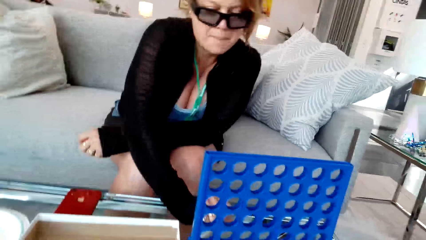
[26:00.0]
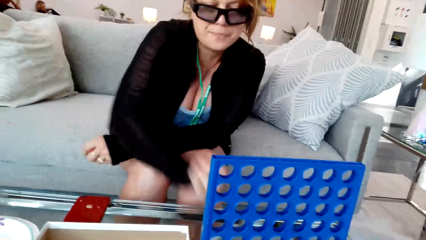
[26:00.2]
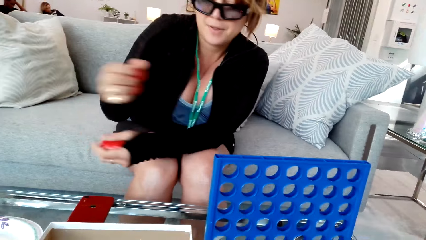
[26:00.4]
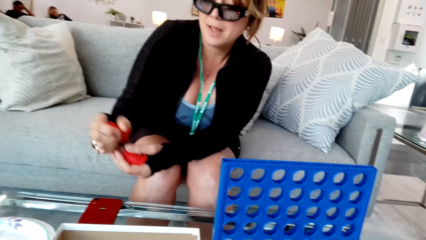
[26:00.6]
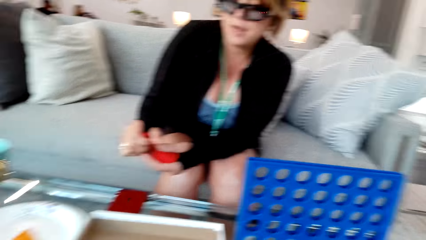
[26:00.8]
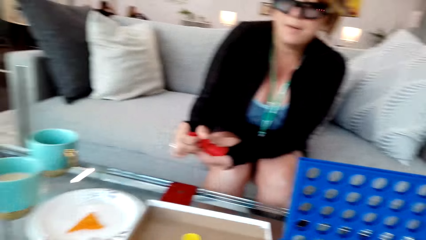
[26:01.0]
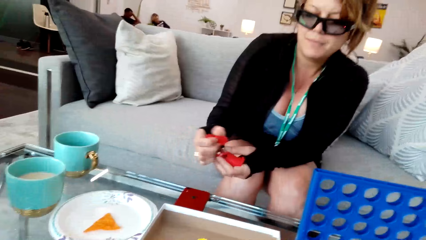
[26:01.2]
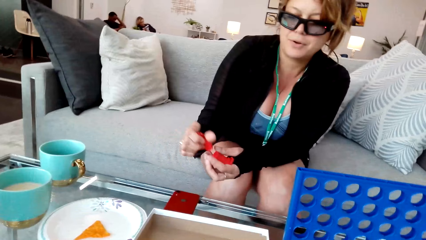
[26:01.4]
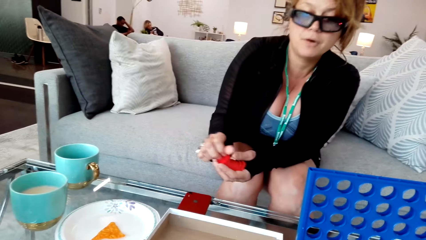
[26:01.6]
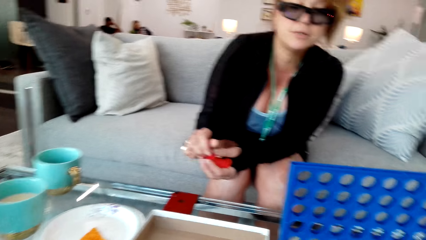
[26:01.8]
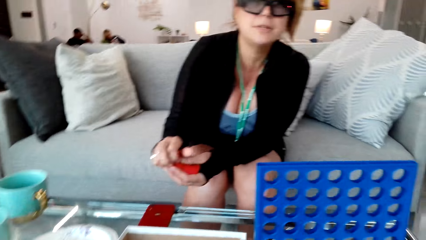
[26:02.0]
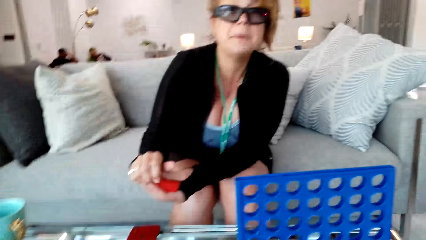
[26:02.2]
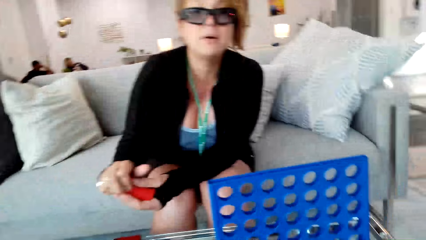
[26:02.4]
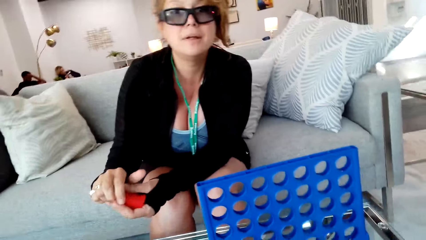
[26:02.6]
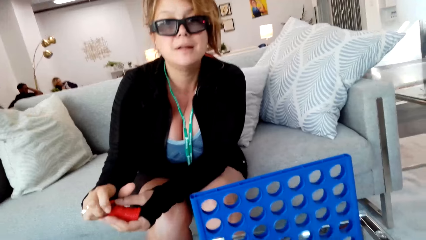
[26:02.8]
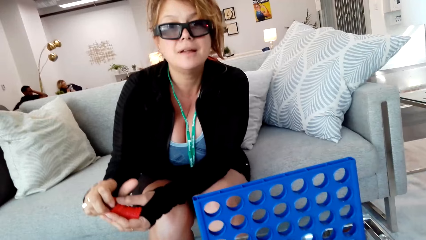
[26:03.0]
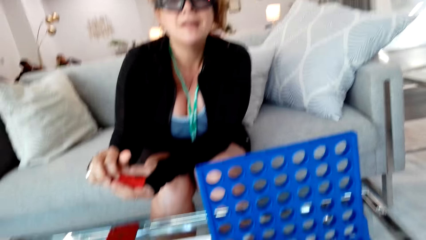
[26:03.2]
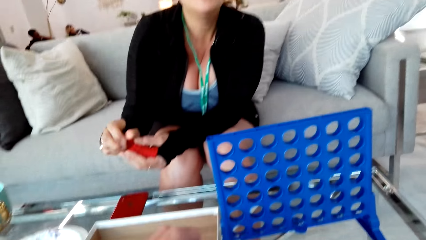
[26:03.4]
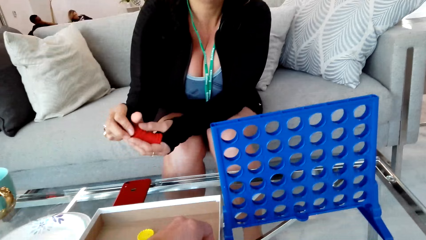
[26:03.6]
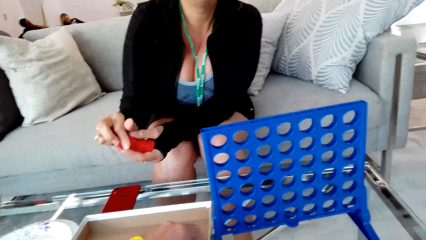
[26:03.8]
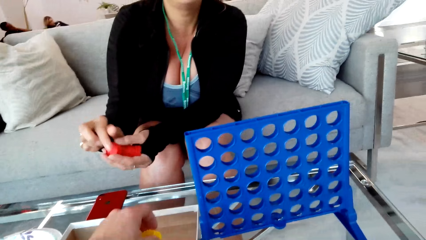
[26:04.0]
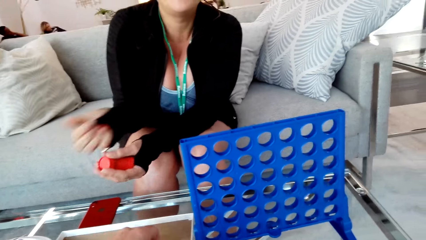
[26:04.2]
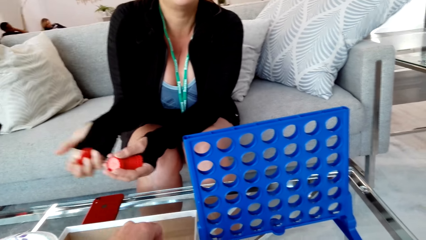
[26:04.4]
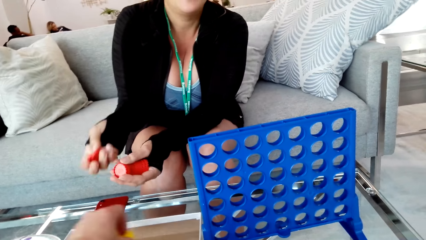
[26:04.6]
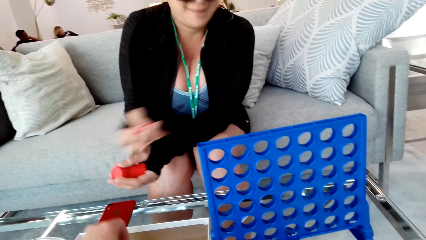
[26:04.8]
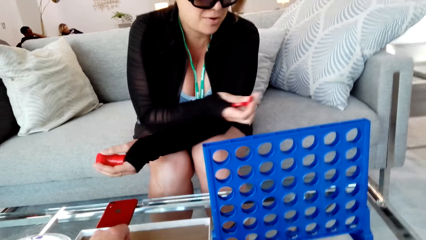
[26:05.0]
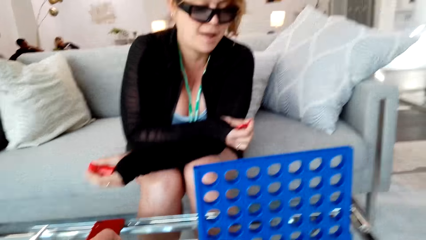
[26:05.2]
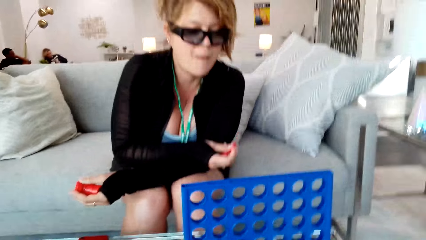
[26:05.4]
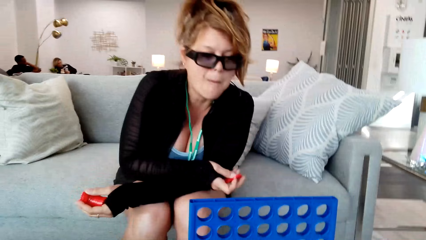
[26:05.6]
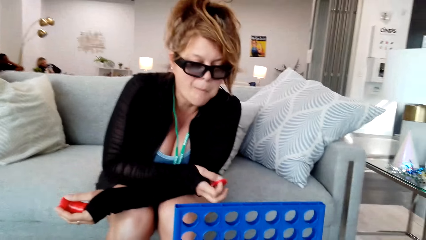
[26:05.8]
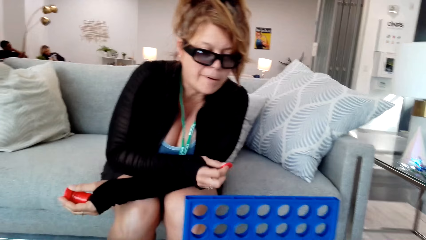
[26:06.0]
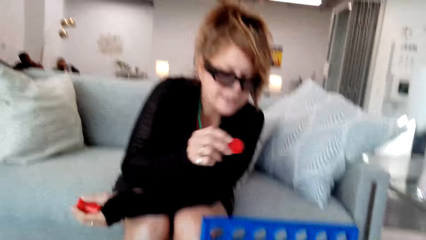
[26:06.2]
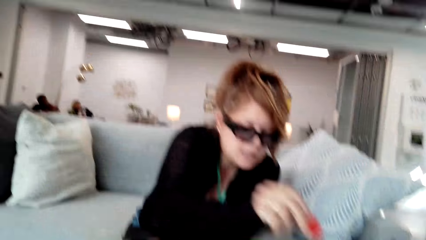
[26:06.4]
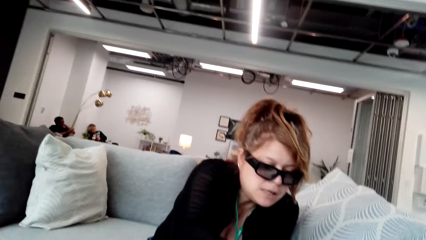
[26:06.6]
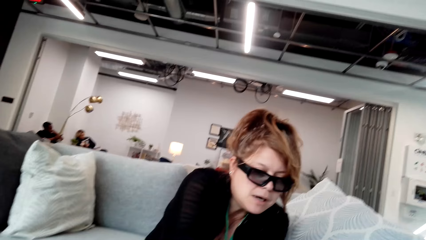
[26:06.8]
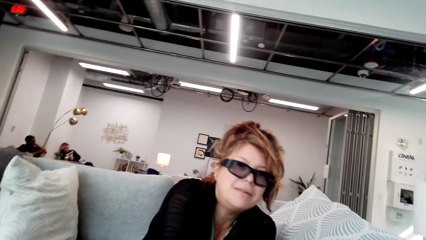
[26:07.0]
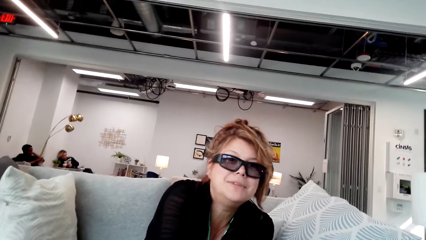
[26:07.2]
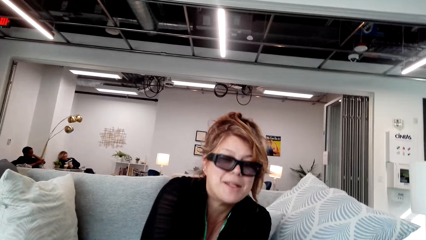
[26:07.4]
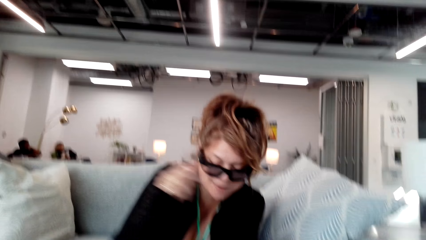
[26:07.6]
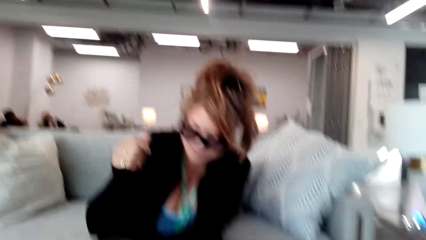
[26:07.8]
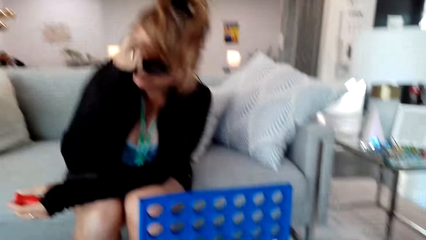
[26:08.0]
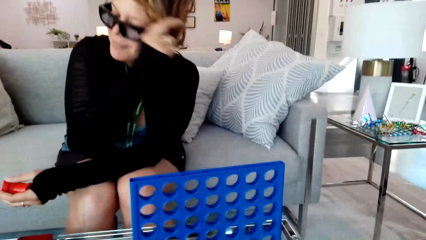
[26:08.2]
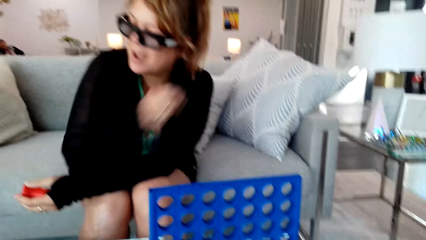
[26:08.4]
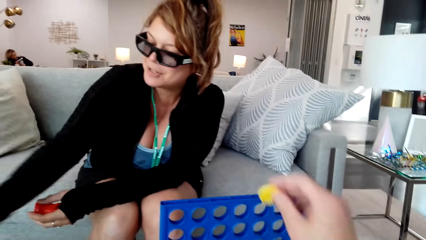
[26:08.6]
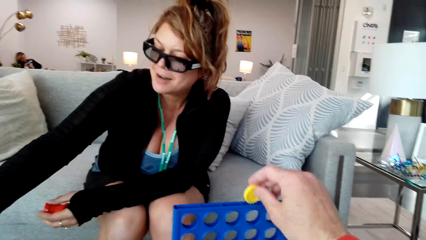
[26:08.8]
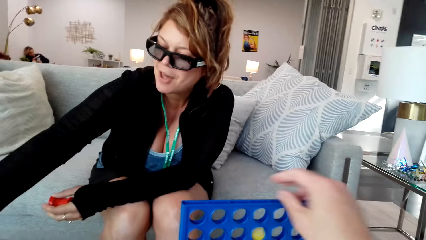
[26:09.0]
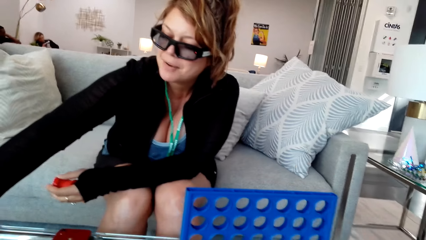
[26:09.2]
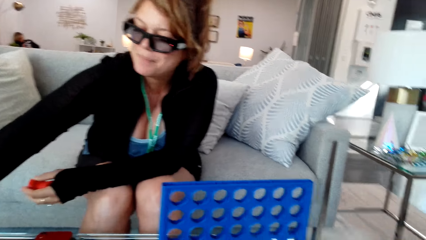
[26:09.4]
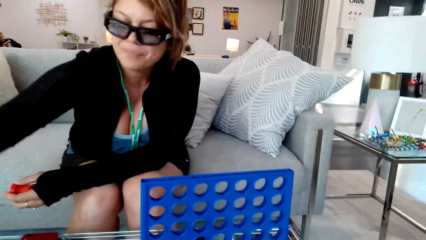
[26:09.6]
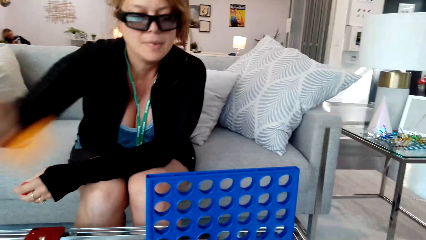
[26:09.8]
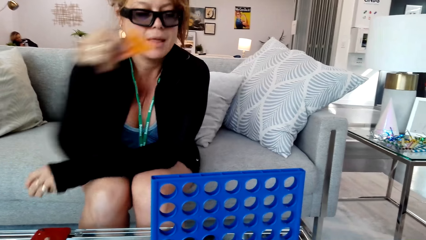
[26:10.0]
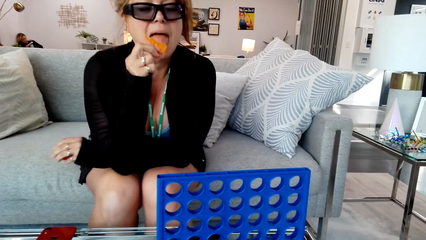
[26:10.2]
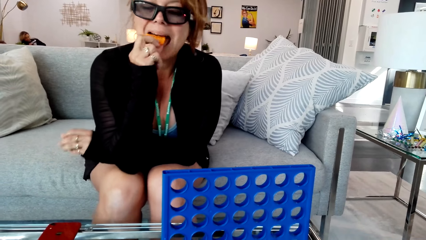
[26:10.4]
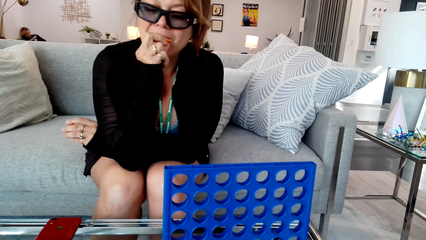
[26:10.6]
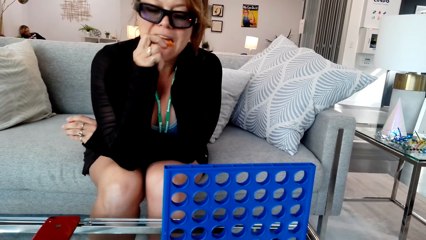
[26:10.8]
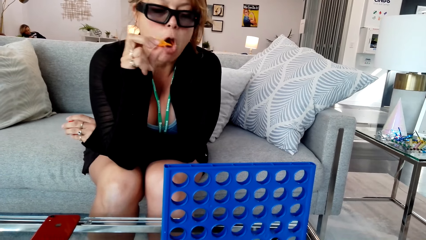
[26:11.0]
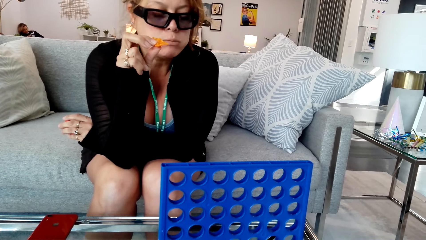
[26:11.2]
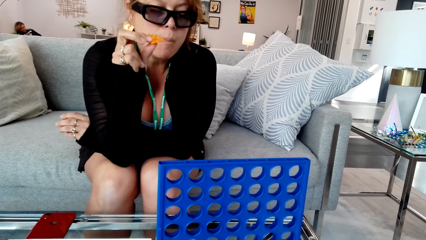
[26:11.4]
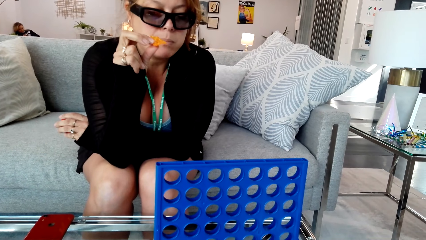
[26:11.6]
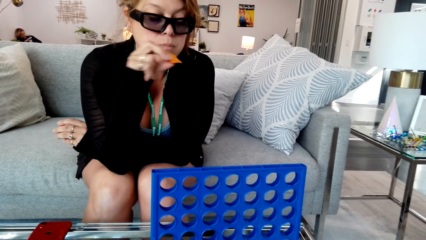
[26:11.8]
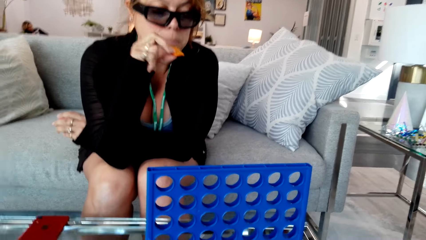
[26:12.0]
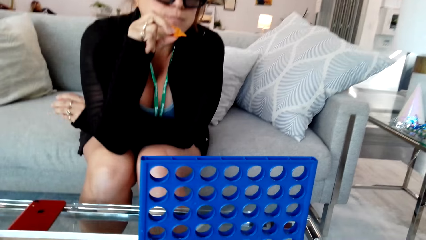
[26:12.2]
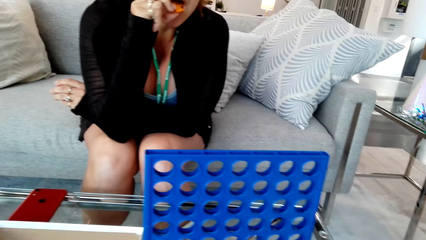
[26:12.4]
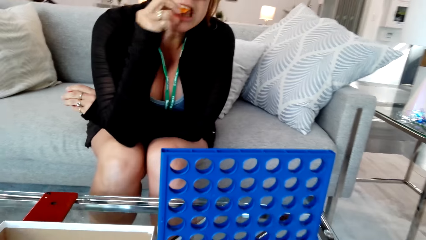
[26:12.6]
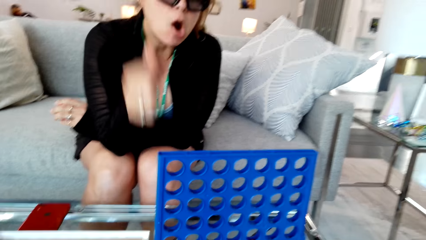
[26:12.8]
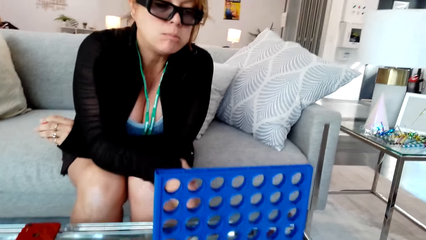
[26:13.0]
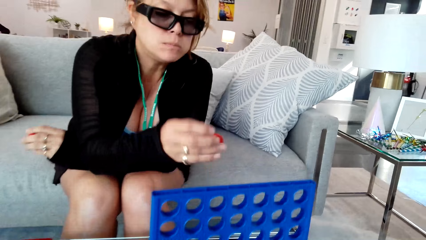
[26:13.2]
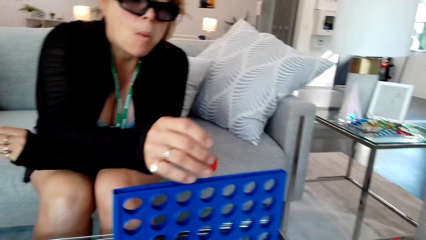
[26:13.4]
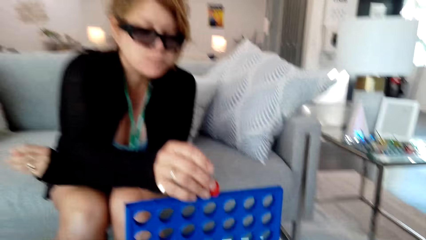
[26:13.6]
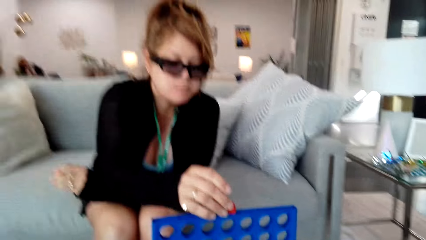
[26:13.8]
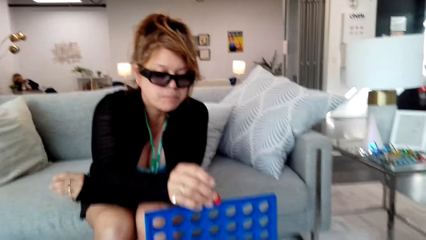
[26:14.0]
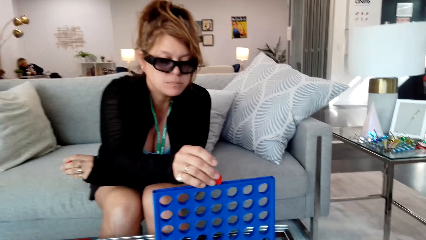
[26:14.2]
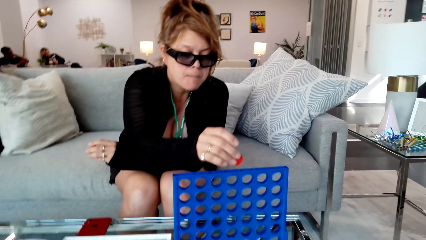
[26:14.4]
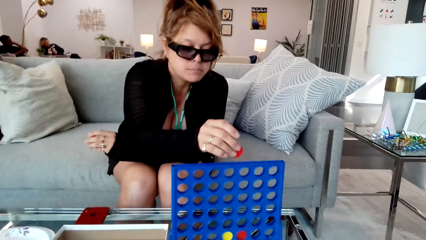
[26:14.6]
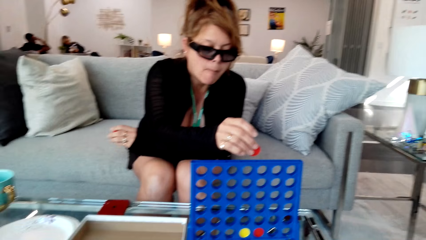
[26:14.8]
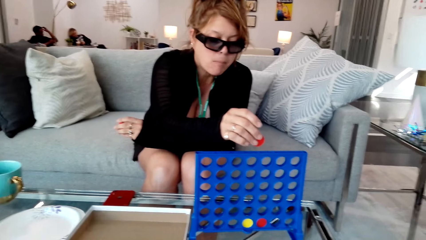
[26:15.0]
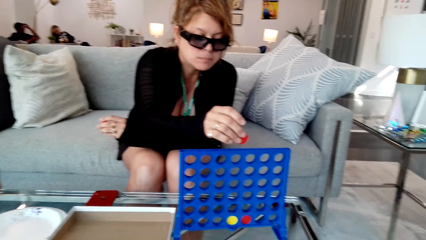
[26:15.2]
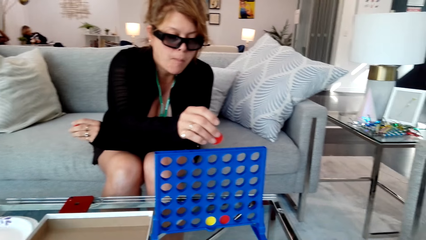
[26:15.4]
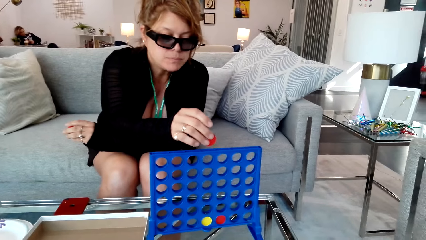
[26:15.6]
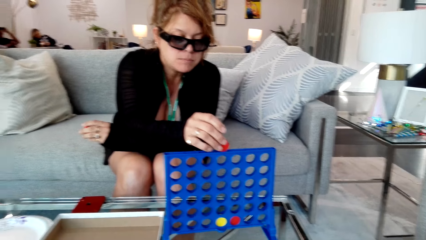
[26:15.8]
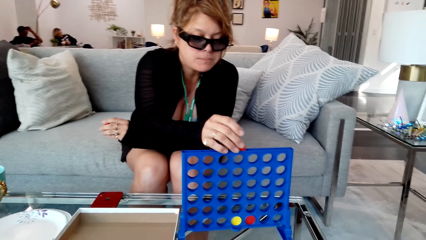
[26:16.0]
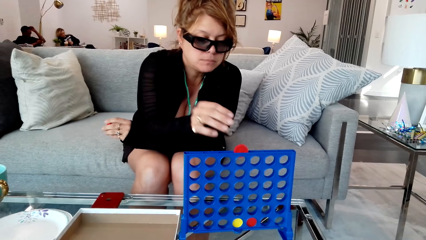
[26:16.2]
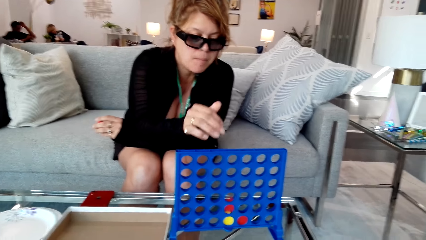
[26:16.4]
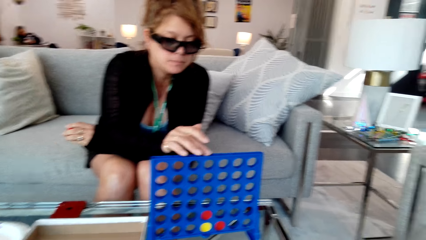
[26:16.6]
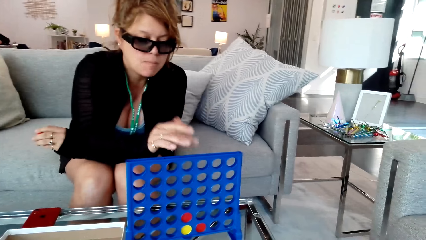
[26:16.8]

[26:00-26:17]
The camera wearer plays the game with the woman. They converse with the woman. They put the disc in the box. The woman puts the disc in the grid. The camera wearer plays the game with the woman. They put the disc in the grid. The woman picks the chips and eats the chips. The camera wearer plays the game with the woman.
